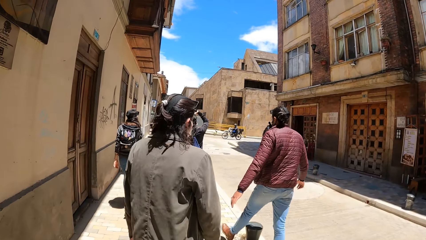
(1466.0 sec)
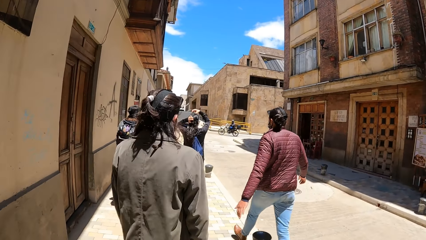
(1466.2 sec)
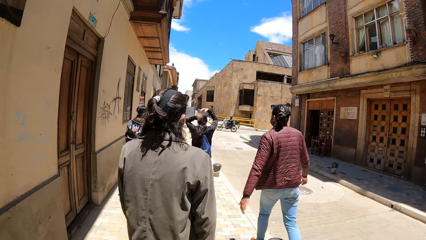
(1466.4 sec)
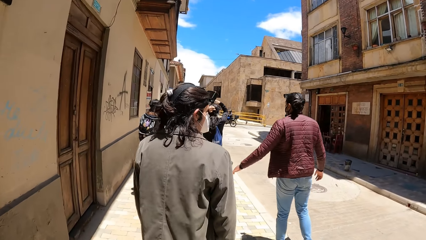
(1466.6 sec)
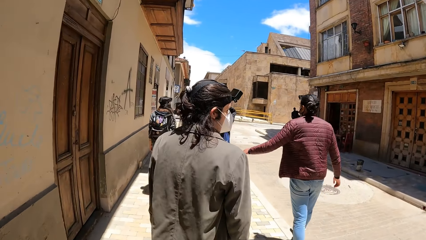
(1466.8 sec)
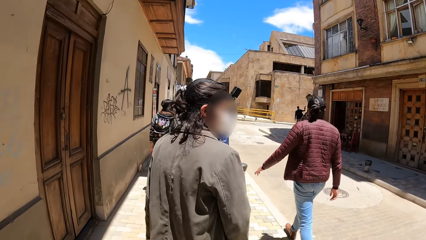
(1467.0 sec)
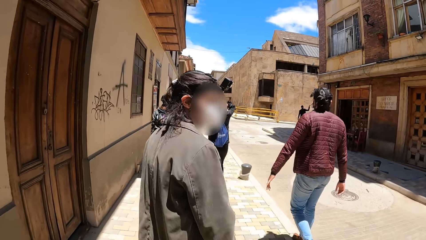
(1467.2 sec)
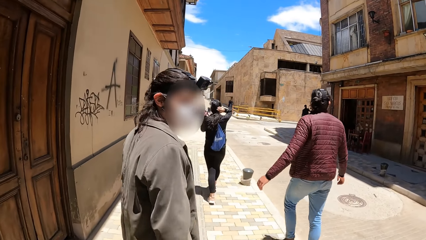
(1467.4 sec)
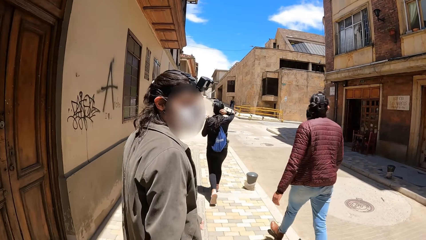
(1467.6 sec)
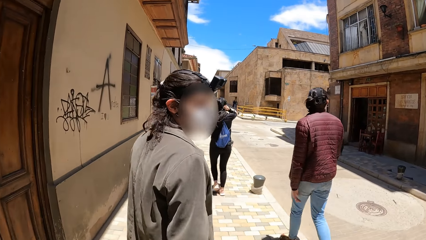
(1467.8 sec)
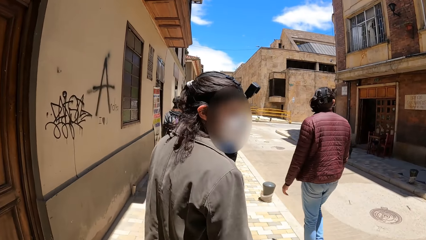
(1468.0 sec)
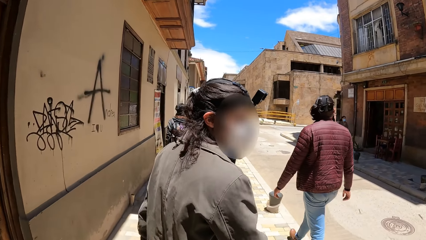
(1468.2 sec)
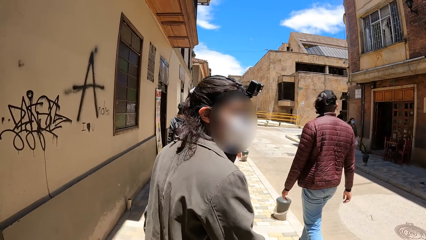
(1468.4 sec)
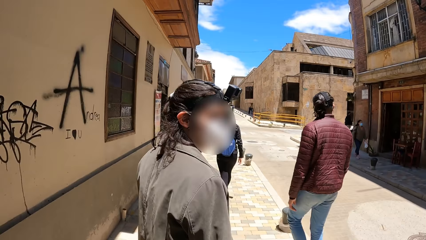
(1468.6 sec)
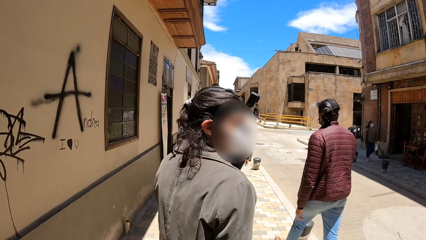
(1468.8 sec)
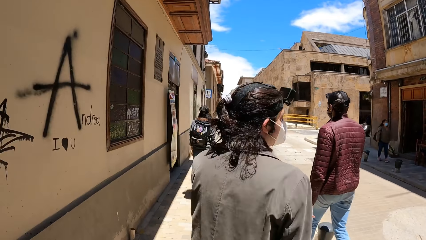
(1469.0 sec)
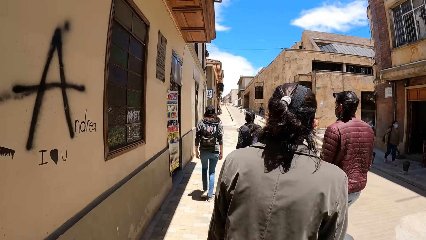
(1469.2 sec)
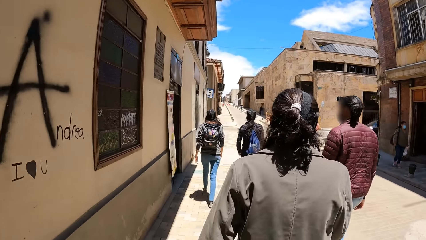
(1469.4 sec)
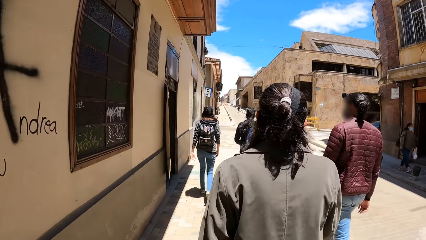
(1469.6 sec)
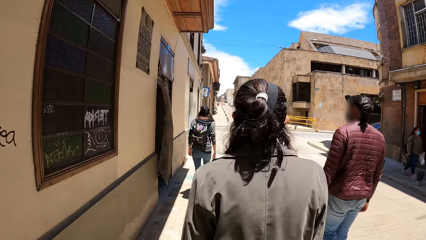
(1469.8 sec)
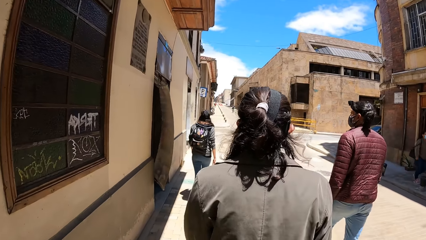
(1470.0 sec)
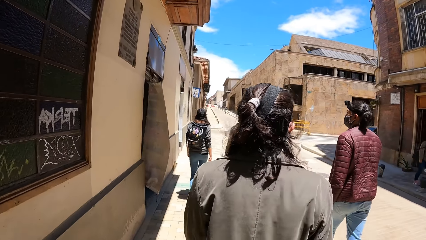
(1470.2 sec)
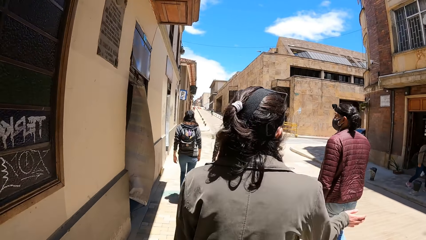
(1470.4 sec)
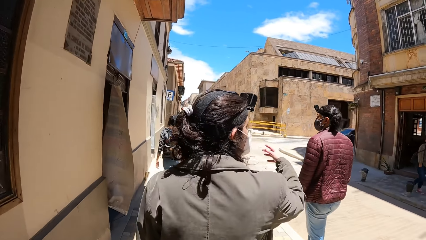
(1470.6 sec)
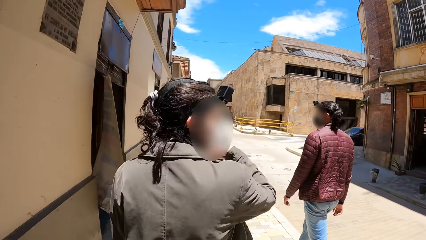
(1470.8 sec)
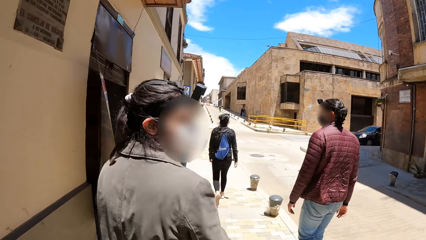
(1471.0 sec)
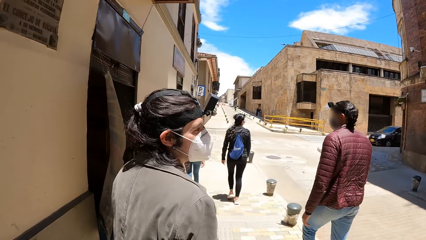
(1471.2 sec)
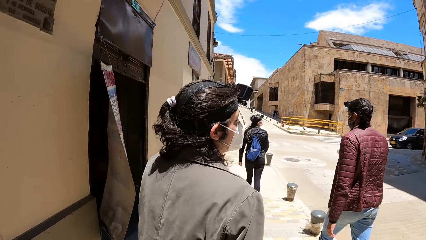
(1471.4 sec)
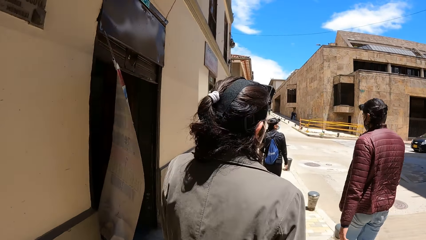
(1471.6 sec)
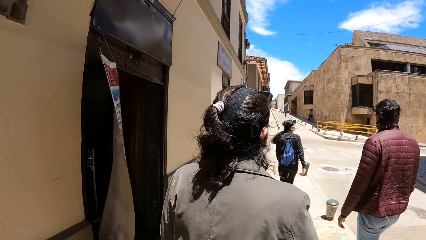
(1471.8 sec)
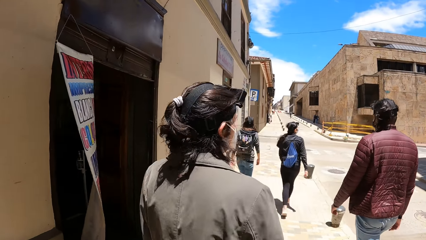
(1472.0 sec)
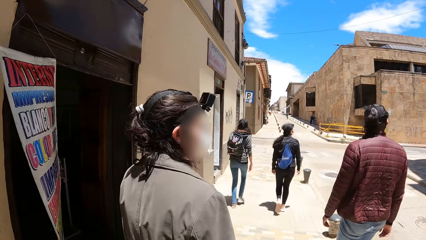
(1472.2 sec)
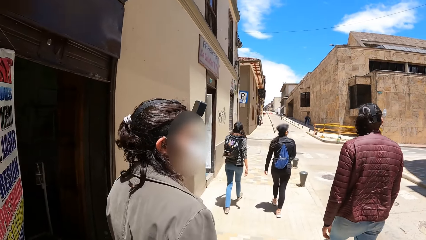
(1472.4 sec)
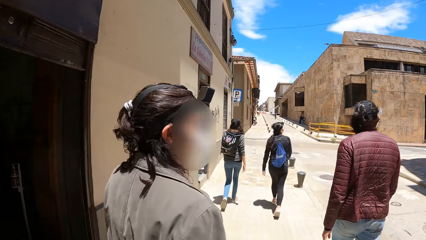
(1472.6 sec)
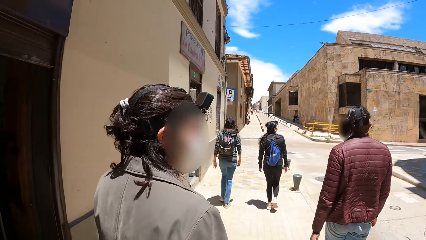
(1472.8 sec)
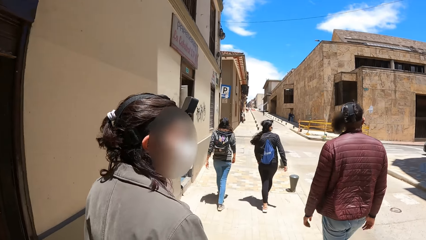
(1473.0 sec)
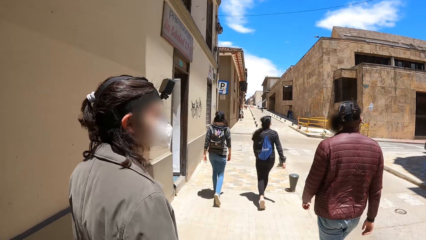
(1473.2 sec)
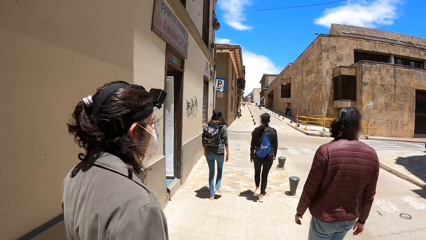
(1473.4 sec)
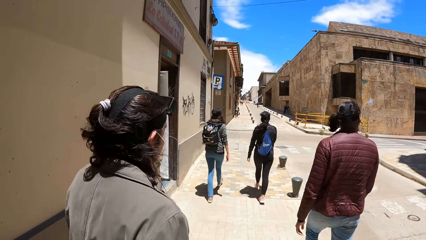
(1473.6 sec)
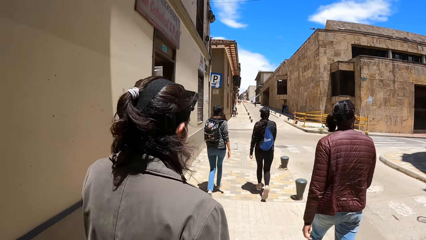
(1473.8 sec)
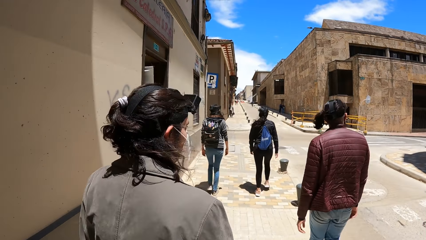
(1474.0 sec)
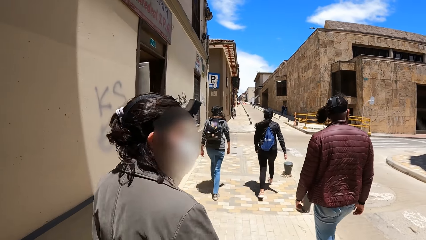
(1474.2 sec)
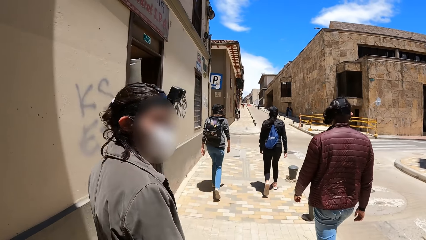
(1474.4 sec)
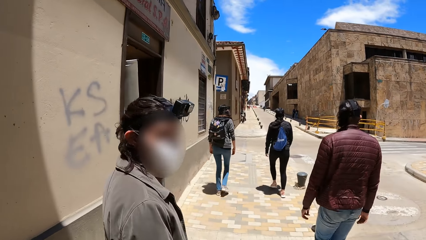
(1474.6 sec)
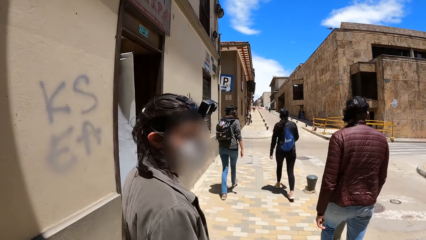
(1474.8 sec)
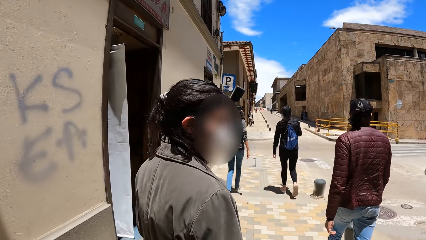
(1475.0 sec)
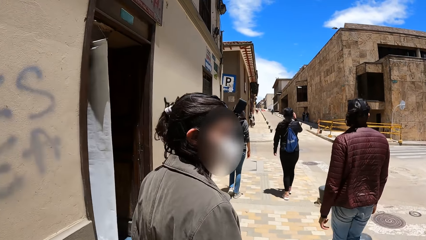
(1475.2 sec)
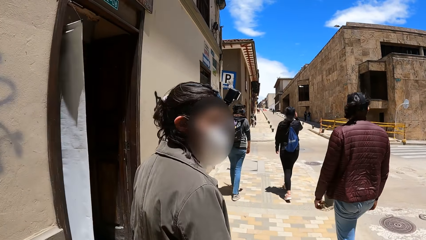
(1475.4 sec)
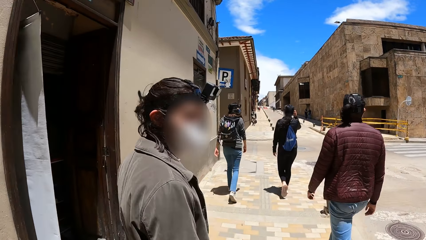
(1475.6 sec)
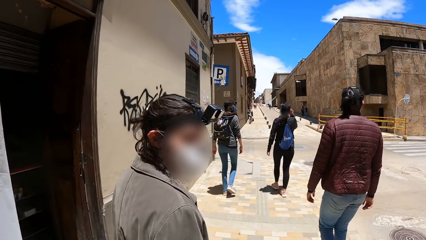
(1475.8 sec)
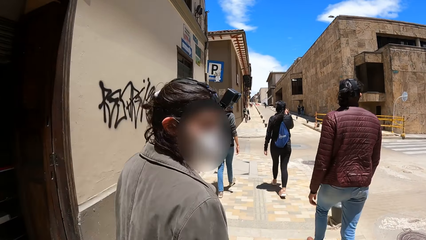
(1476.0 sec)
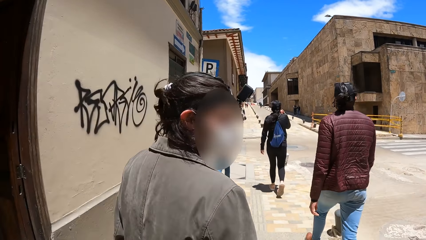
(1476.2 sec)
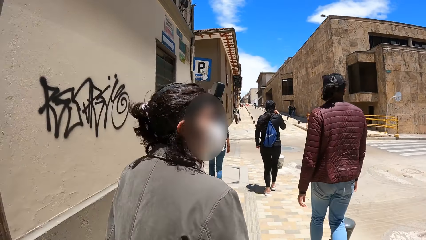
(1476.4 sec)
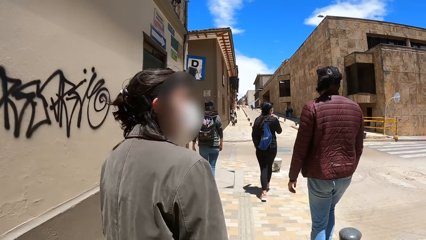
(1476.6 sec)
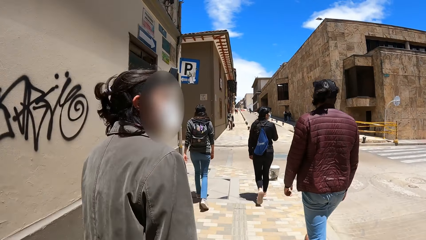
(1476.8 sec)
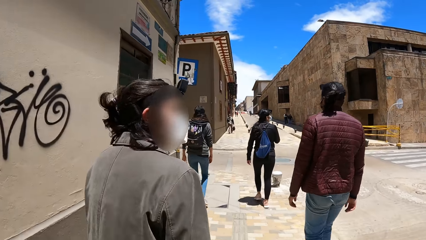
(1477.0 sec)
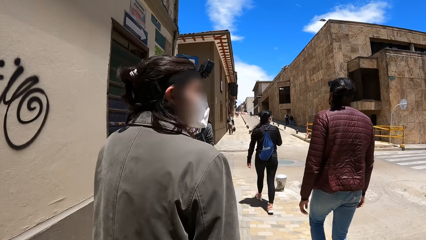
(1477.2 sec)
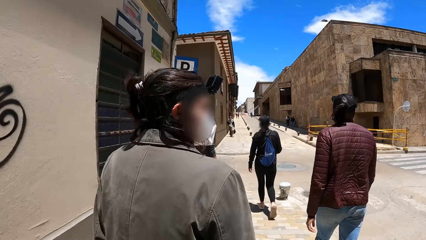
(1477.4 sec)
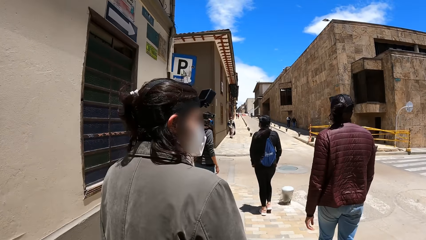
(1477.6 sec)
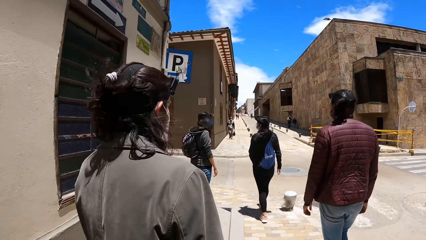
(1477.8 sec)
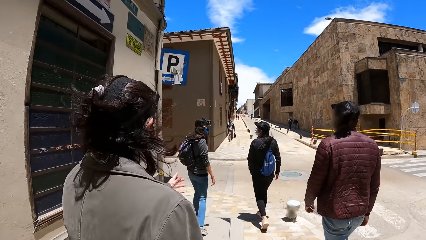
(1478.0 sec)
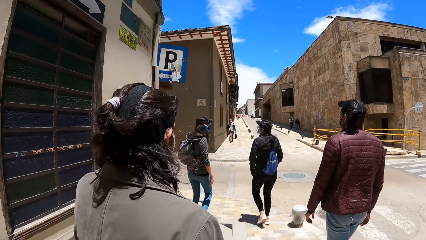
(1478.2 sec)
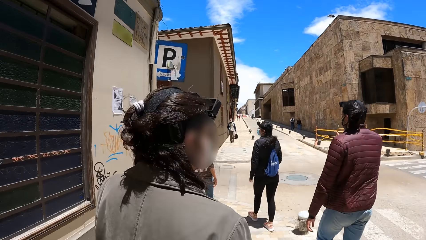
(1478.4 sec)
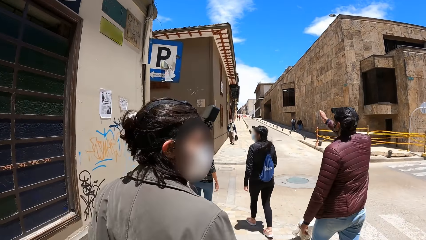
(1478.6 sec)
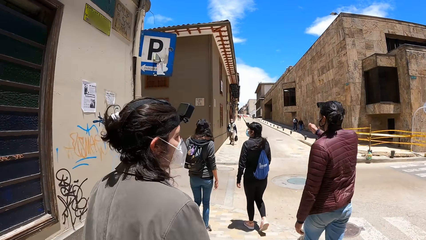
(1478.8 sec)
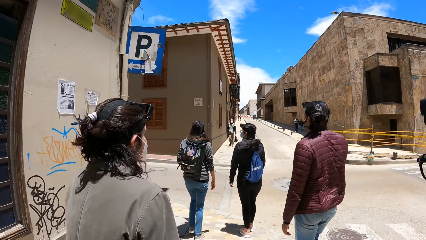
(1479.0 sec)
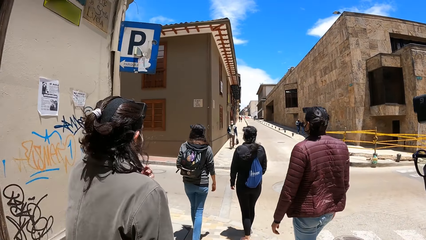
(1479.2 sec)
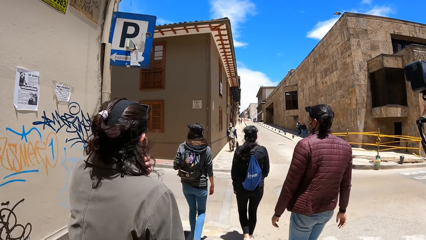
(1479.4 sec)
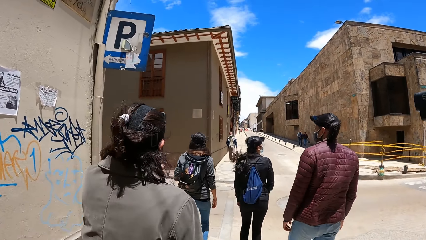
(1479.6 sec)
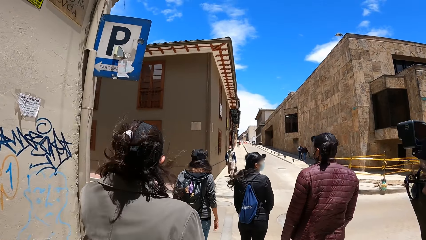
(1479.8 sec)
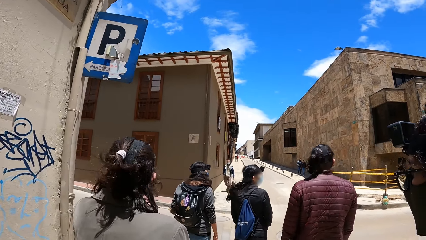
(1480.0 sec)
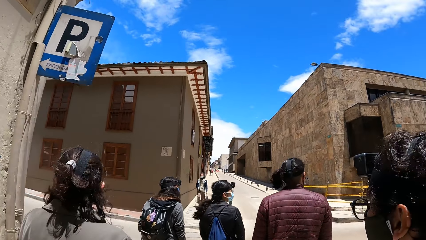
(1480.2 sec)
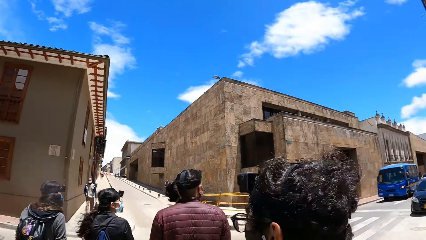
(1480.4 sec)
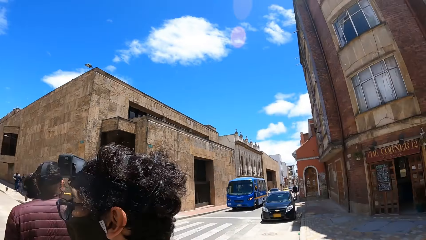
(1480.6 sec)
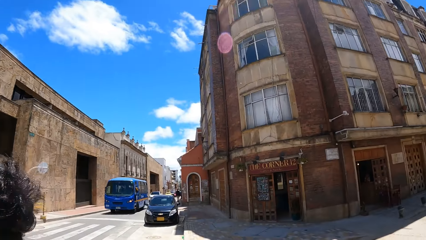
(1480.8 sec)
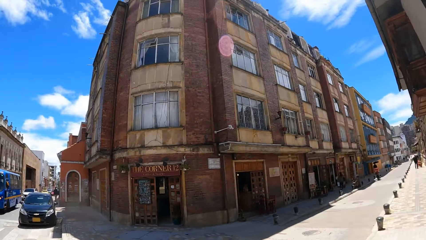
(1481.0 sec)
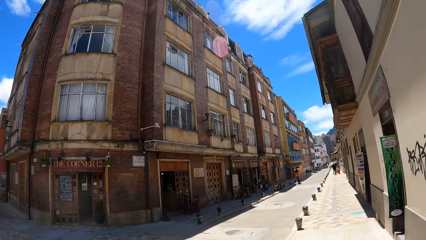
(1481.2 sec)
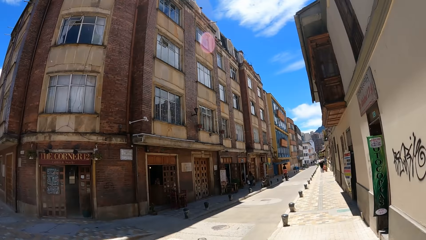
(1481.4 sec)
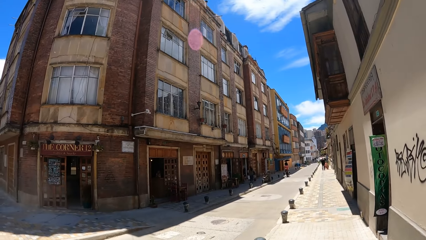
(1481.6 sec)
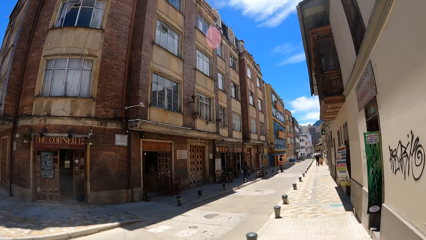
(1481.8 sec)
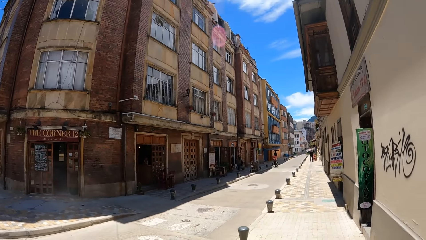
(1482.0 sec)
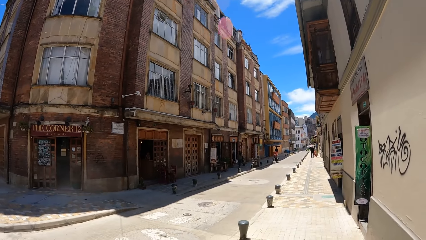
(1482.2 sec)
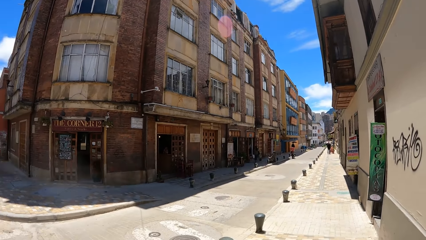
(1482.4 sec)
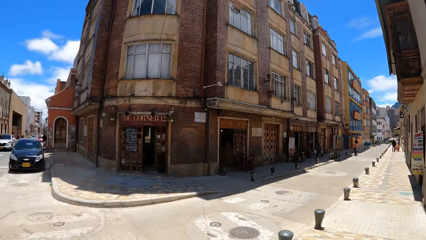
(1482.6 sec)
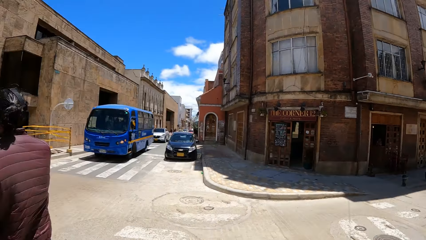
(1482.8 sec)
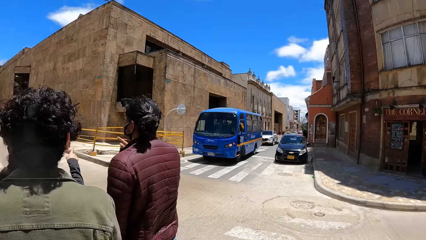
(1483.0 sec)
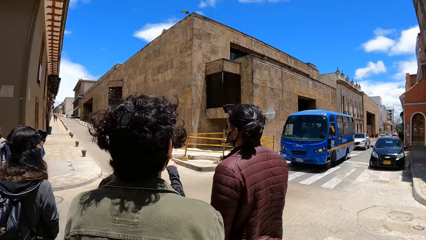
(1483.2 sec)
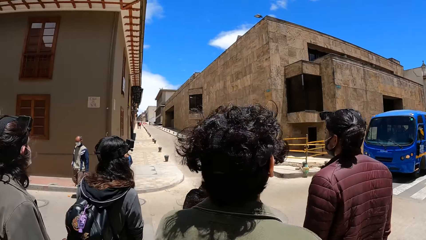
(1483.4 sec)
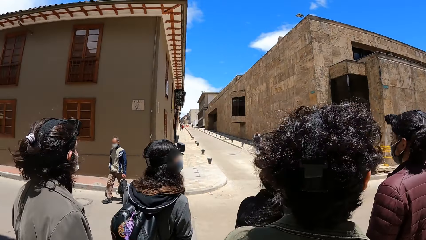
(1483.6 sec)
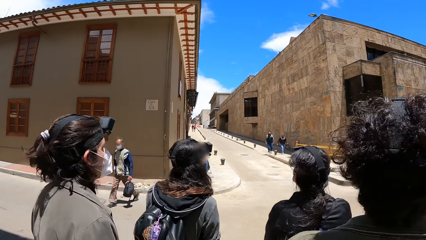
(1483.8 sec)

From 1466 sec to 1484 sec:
The woman adjusts her hair with her right hand. The man gesticulates with his right hand. Another man adjusts a nose mask on his face with his left hand. The camera wearer looks around.
